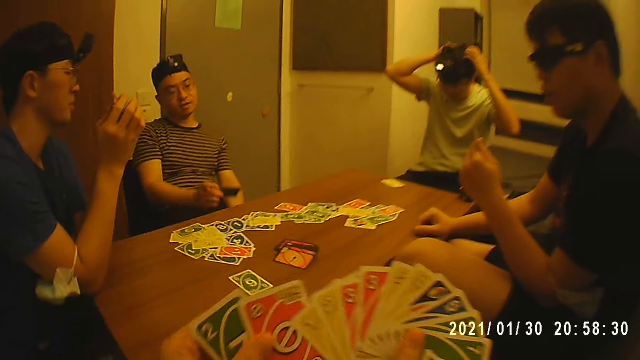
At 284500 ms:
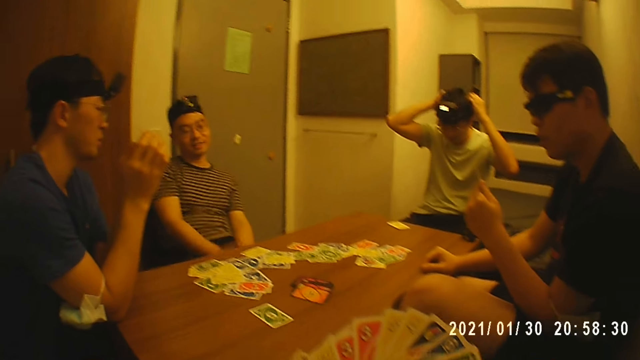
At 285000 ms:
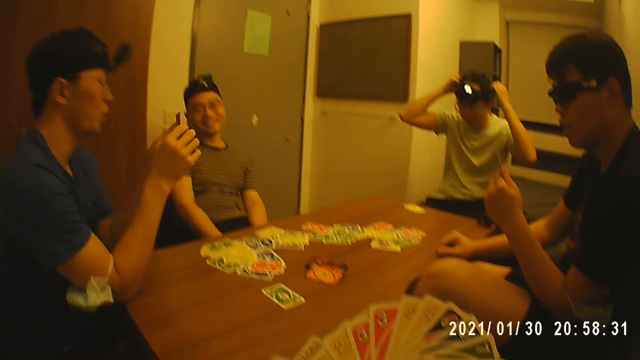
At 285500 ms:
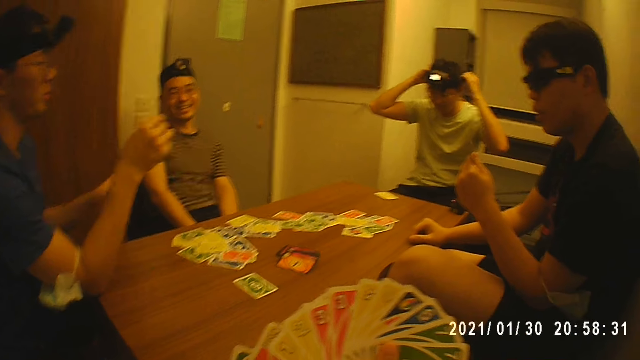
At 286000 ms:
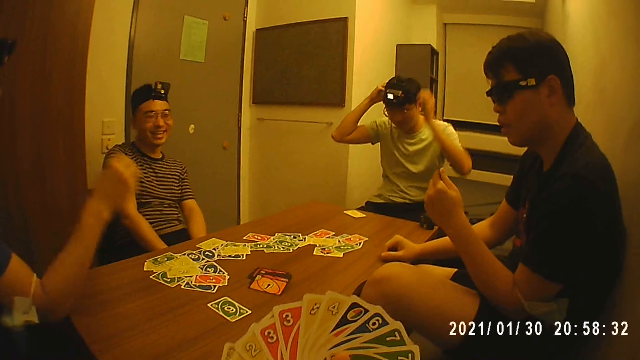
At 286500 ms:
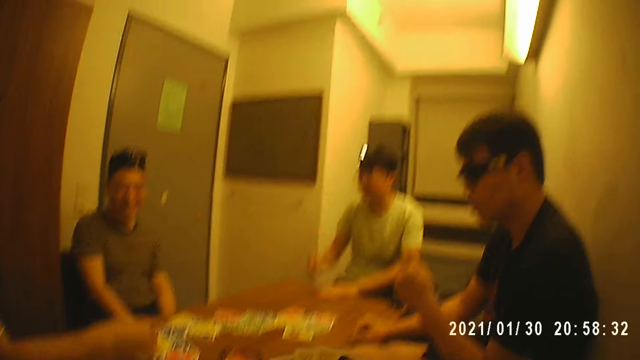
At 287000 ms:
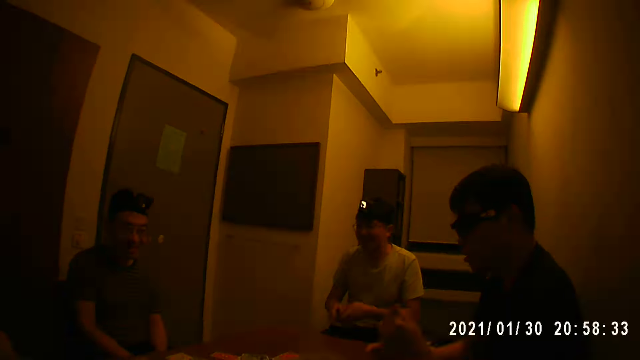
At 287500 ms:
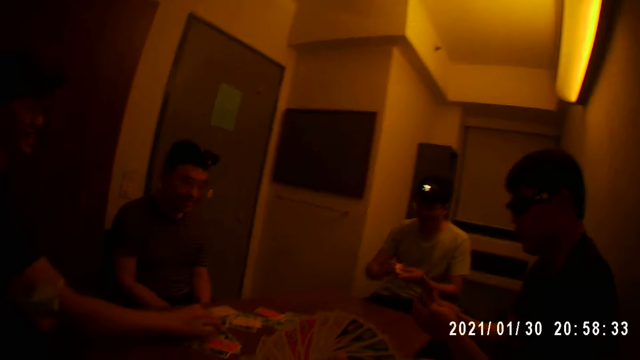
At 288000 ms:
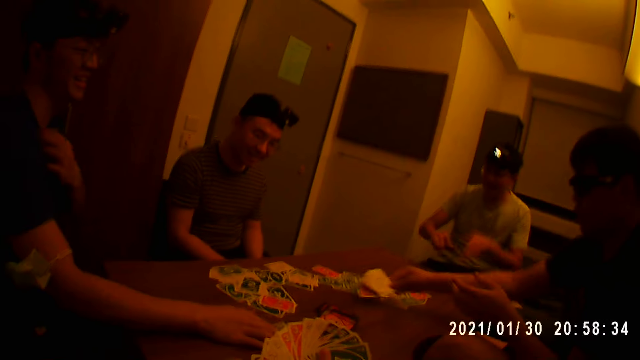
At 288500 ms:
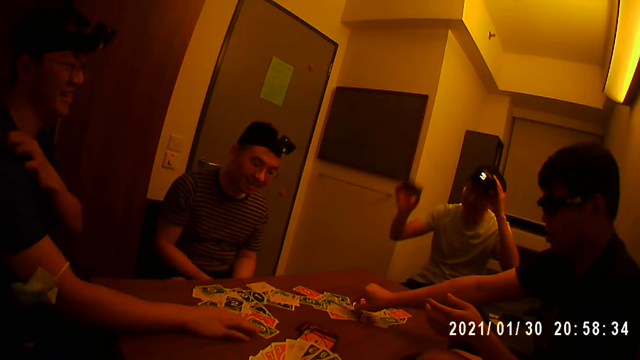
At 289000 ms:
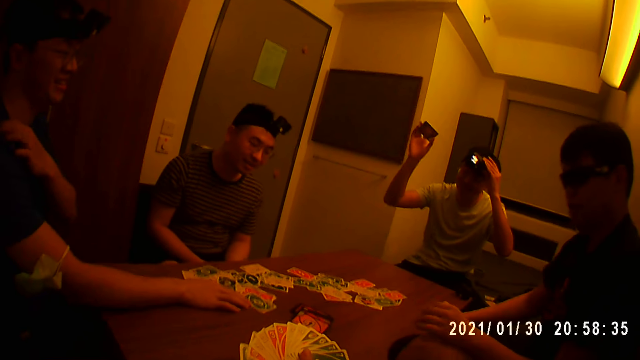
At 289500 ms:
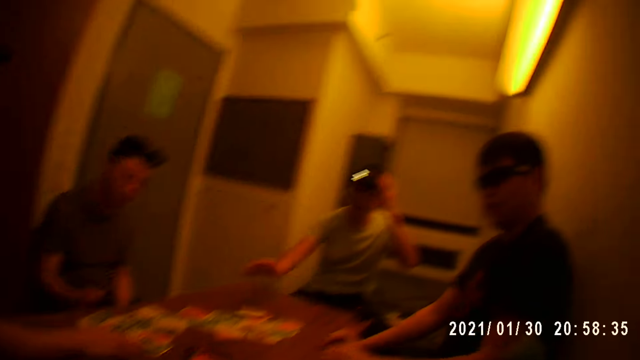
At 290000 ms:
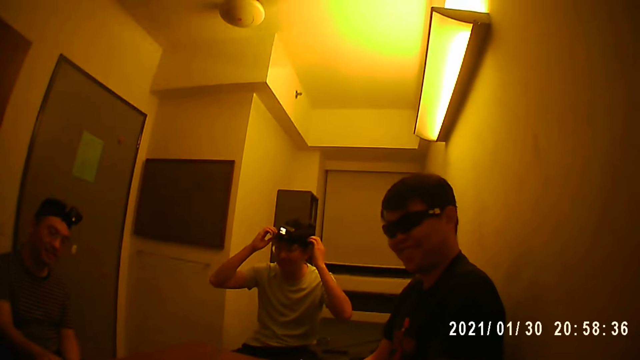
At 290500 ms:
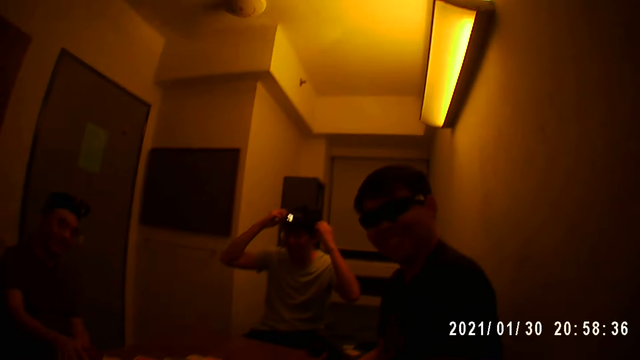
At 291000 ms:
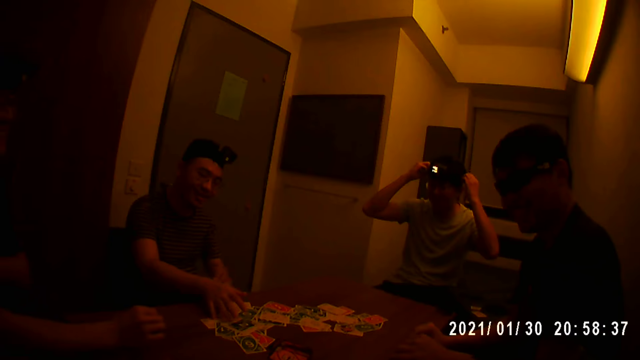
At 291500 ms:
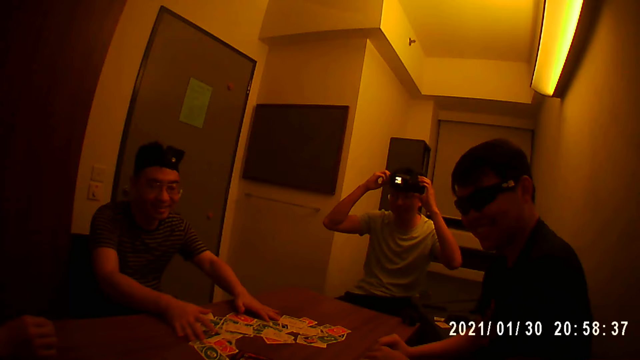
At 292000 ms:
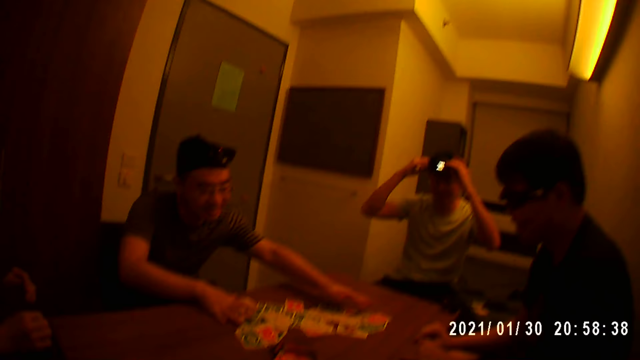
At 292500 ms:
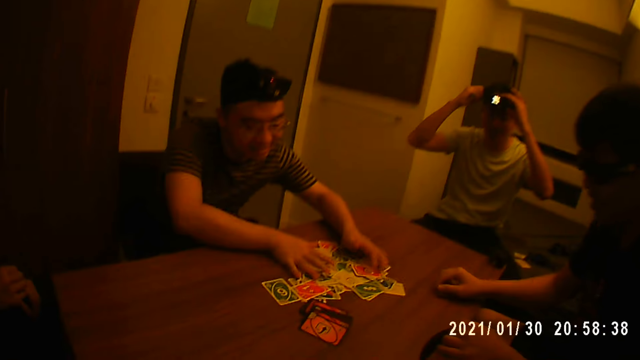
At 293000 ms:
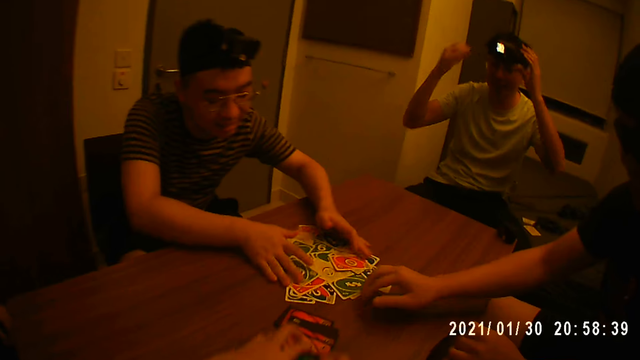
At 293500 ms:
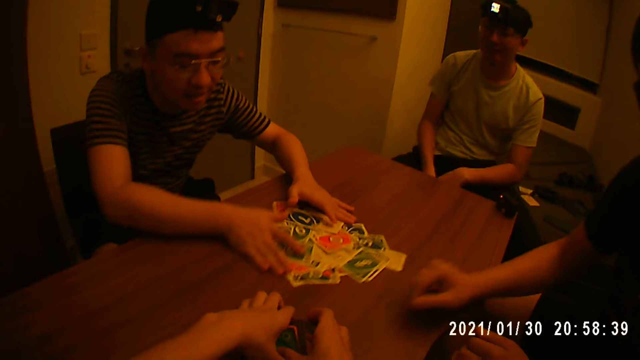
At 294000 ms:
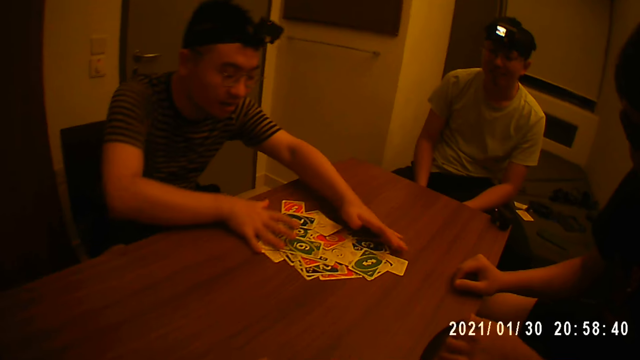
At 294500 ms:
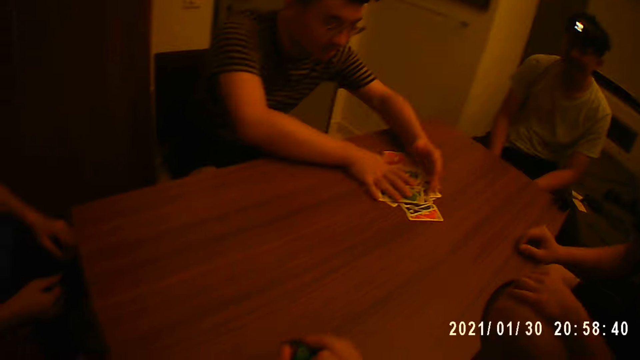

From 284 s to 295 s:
A man places a card on a table with his right hand. The man interacts with the camera wearer, another man, a third man and a fourth man. The second man interacts with the camera wearer, the first man, the third man and the fourth man. The second man holds the cards with his right hand. The third man touches the cards on the table with his left hand. The second man places the cards on the table with his right hand. The third man picks the cards from the table with his left hand and holds the cards with his hands. The fourth man passes the cards from his left hand to his right hand. The third man holds the cards with his right hand. The fourth man places the cards on the table with his right hand. The second man moves the cards on the table with his right hand. The camera wearer places the card on the table. The third man touches the camera on his head with his left hand and places the cards on the table with his right hand. The camera wearer interacts with the second man, the first man, the third man and the fourth man. The third man touches the camera on his head with his hands. The first man gathers the cards on the table with his hands. The camera wearer picks some cards on the table with his hands.

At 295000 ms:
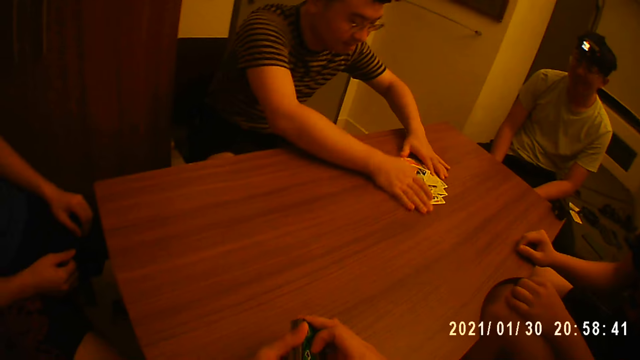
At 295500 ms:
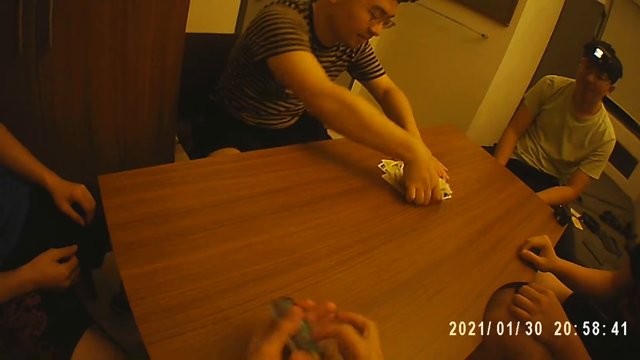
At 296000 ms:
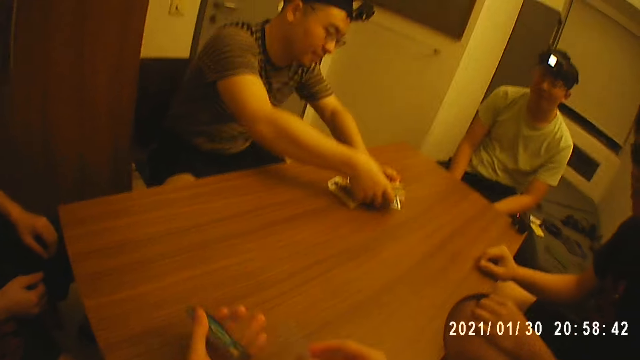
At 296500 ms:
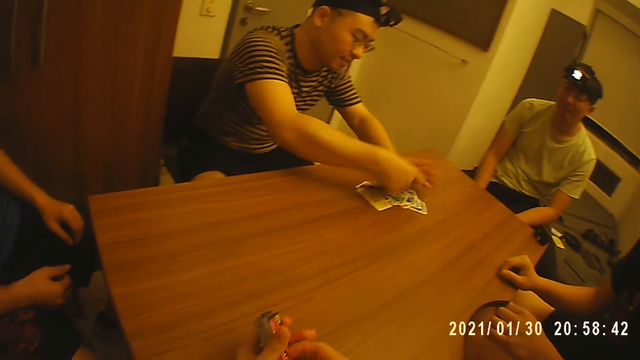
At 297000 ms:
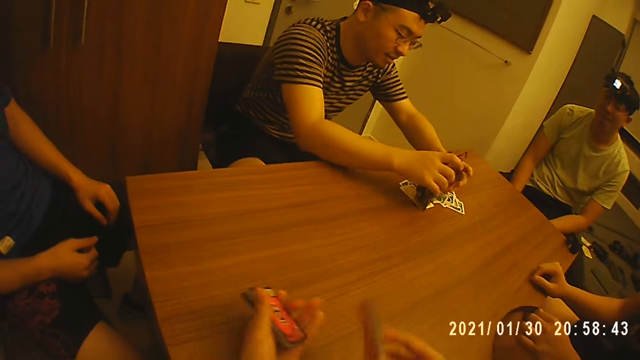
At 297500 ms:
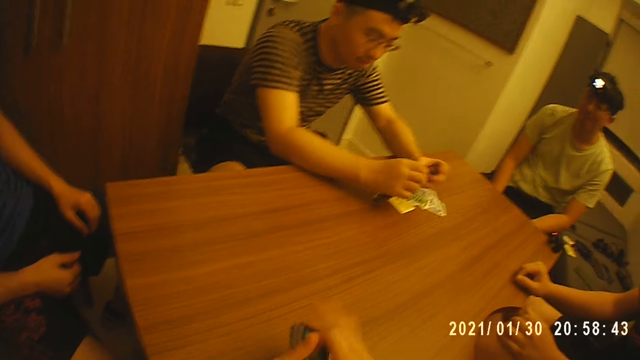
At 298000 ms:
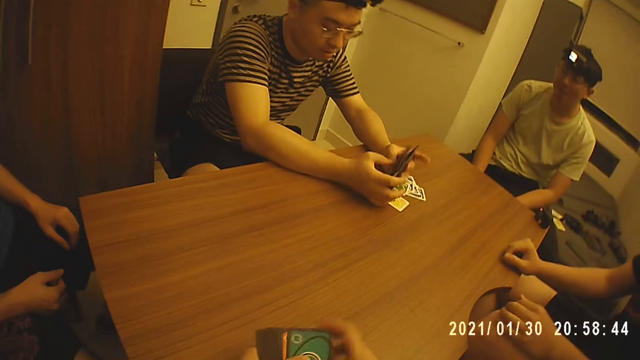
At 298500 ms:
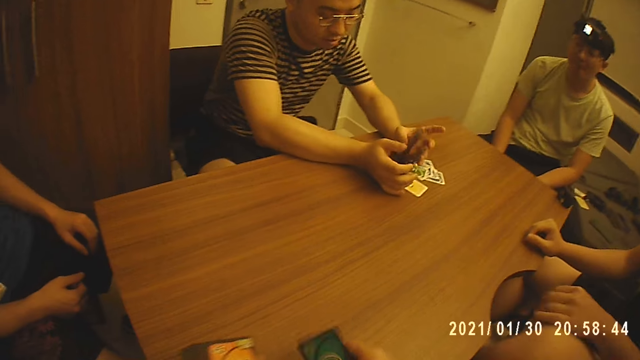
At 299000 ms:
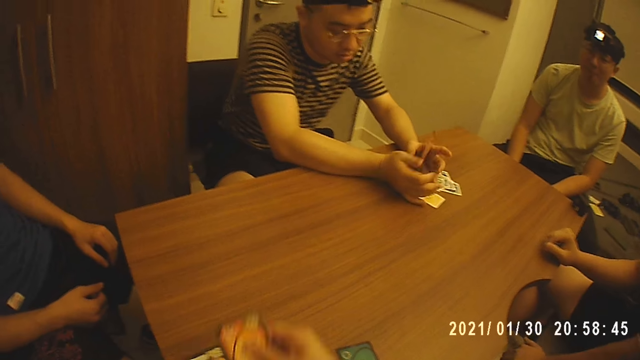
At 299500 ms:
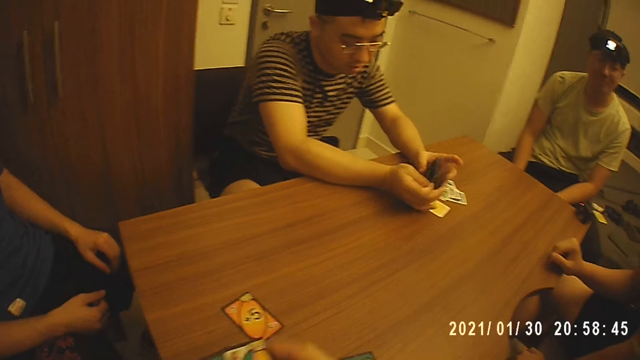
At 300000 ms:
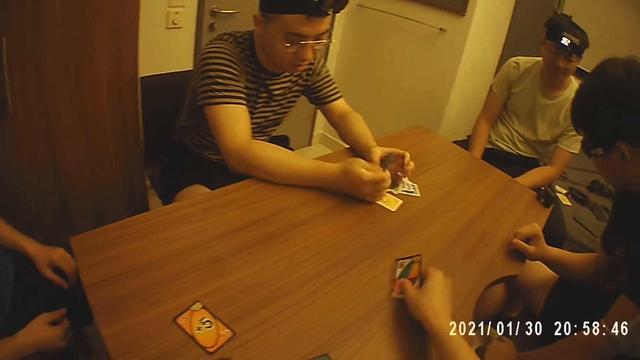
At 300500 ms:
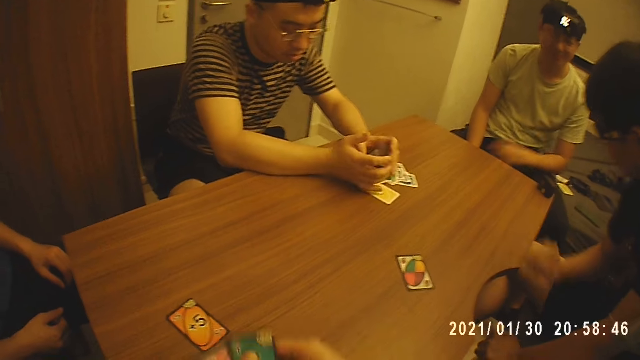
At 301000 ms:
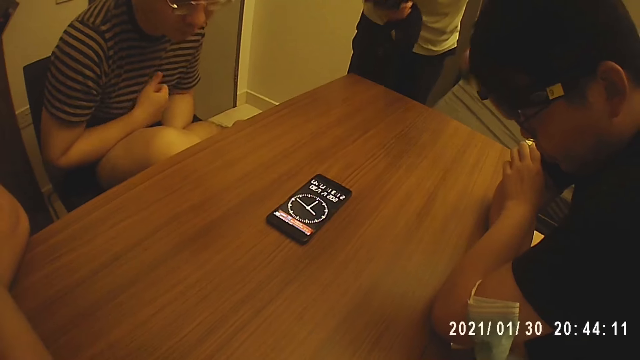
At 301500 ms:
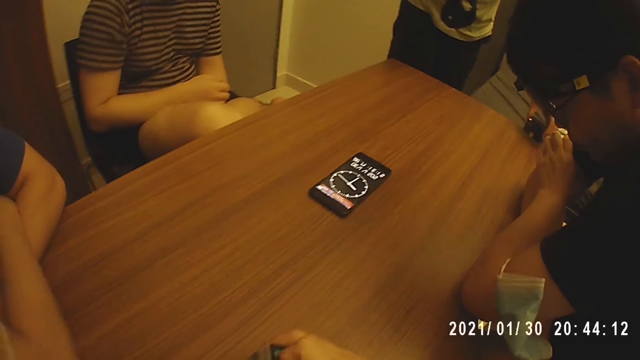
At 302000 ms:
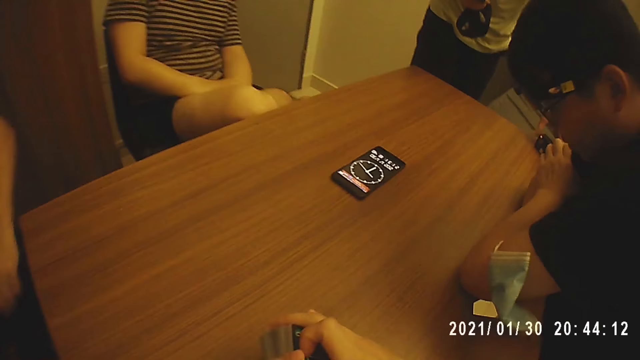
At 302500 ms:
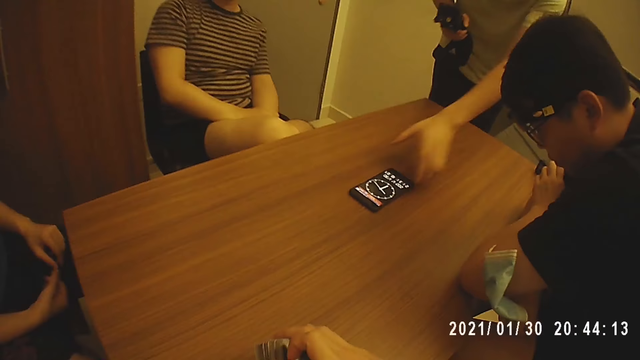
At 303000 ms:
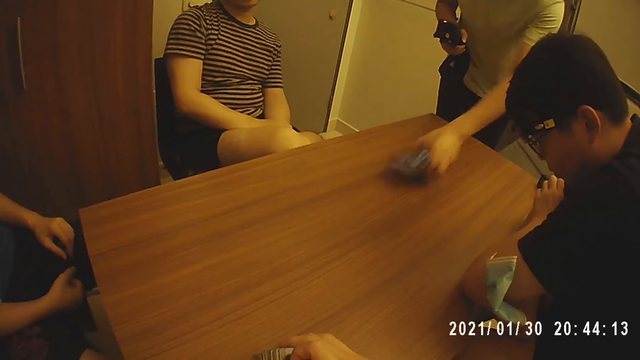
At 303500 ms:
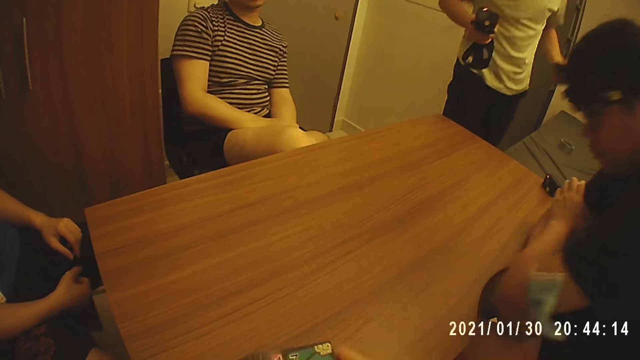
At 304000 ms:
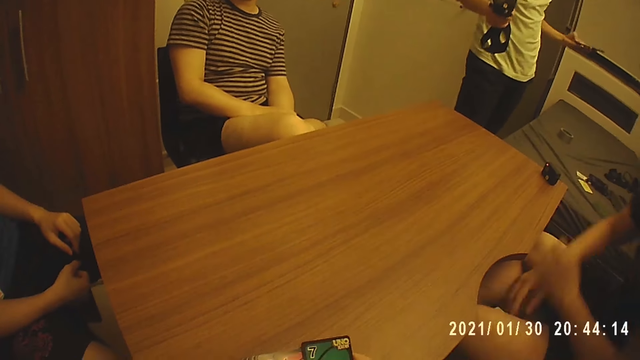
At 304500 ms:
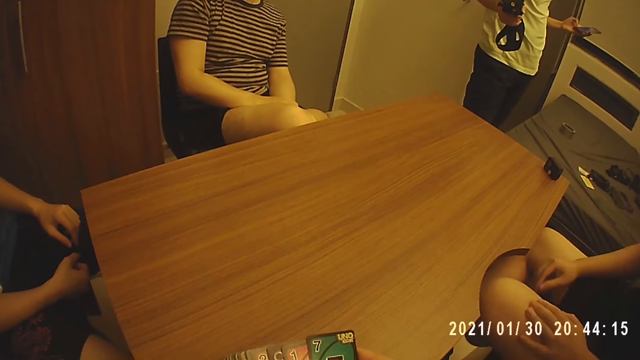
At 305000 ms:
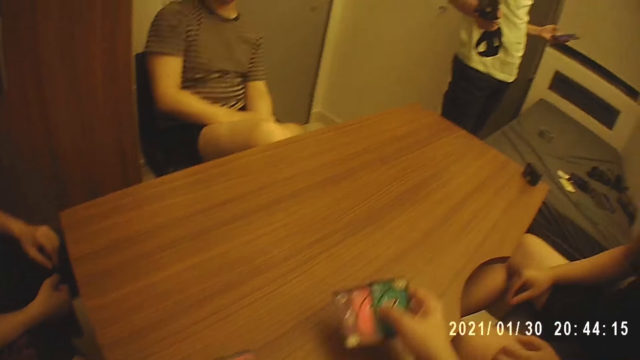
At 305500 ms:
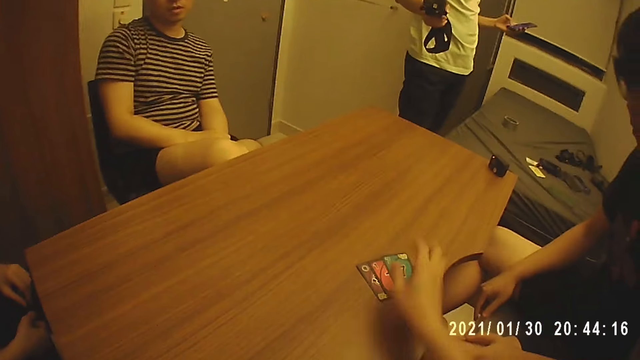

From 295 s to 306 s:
The camera wearer shuffles the cards with his hands. A man picks the cards from the table with his hands and shuffles the cards on the table with his hands. The camera wearer holds the cards with his left hand. He picks one of the cards from his left hand with his right hand. He places the card on the table with his right hand. He picks one of the cards from his left hand with his right hand. He places the card on the table with his right hand. He picks one of the cards from his left hand with his right hand. He places the card on the table with his right hand. Another man places a battery on the table with his left hand. The camera wearer holds the cards with his hands. The other man holds the camera with his right hand and picks a phone from the table with his left hand. The camera wearer holds the cards with his left hand. He picks the cards from his left hand with his right hand. The other man operates the phone with his left hand. The camera wearer places the cards on the table with his right hand.
